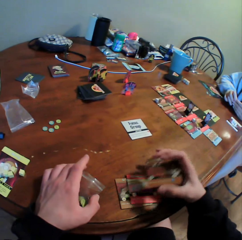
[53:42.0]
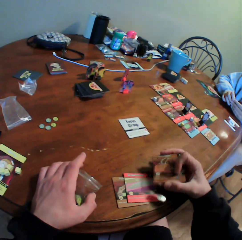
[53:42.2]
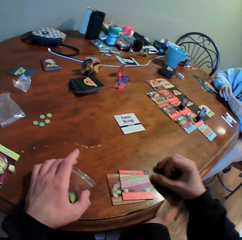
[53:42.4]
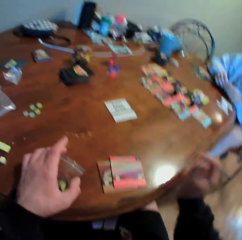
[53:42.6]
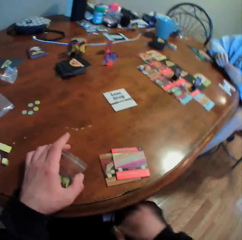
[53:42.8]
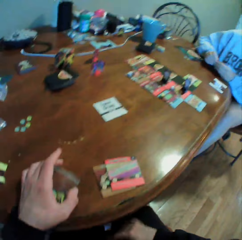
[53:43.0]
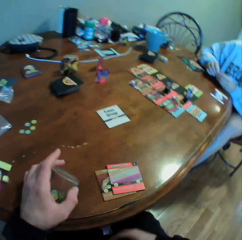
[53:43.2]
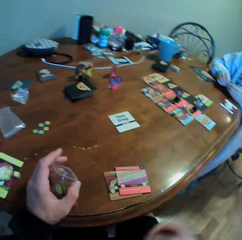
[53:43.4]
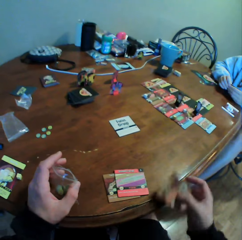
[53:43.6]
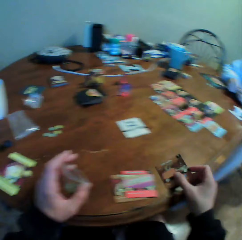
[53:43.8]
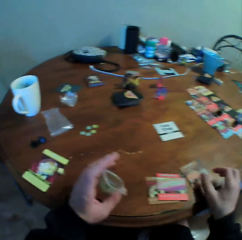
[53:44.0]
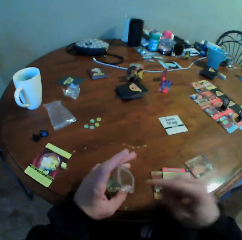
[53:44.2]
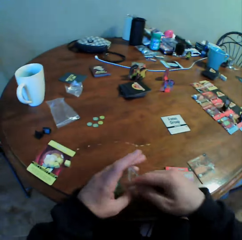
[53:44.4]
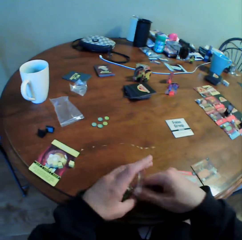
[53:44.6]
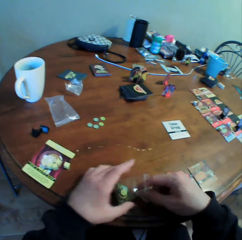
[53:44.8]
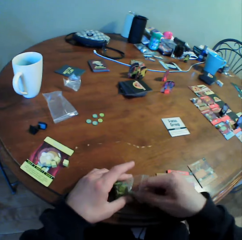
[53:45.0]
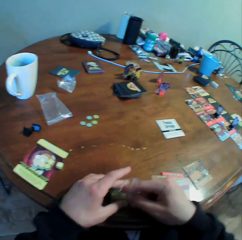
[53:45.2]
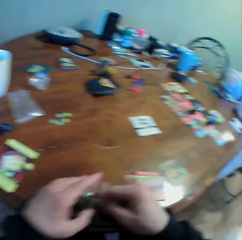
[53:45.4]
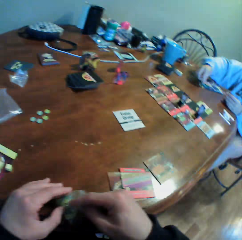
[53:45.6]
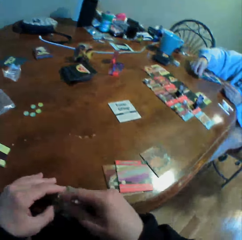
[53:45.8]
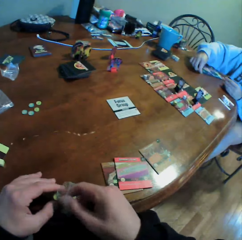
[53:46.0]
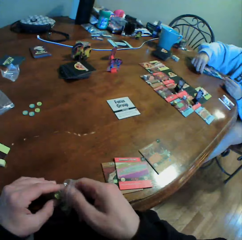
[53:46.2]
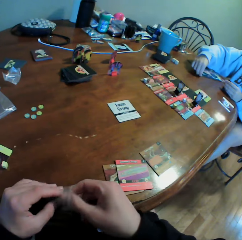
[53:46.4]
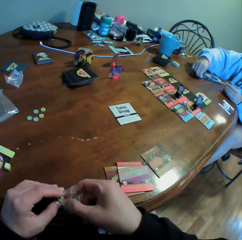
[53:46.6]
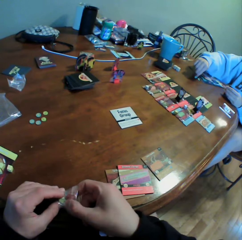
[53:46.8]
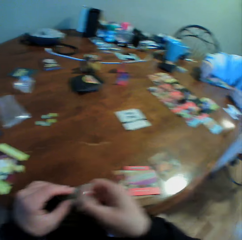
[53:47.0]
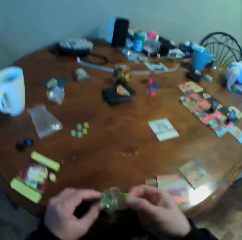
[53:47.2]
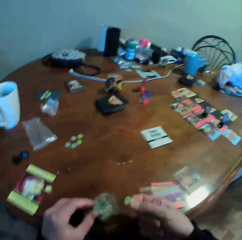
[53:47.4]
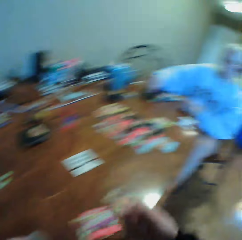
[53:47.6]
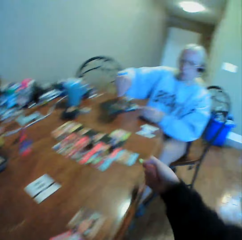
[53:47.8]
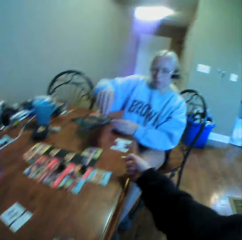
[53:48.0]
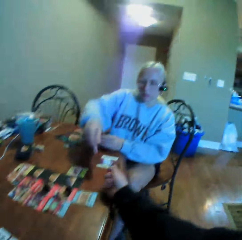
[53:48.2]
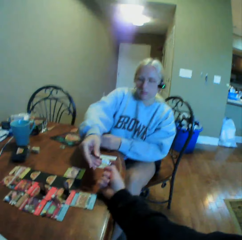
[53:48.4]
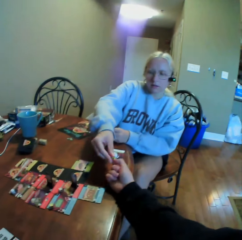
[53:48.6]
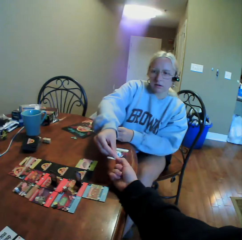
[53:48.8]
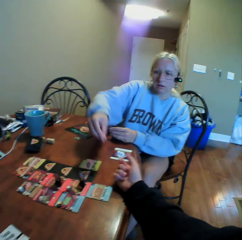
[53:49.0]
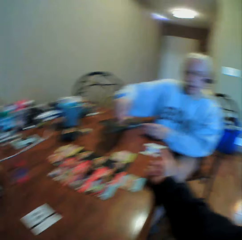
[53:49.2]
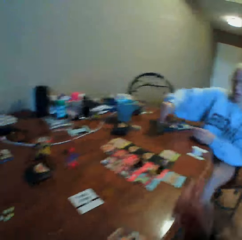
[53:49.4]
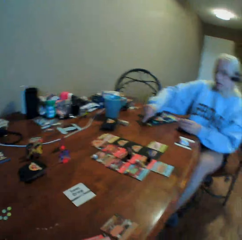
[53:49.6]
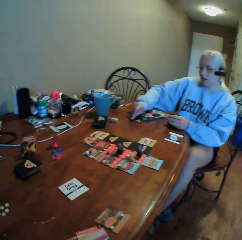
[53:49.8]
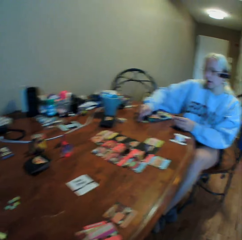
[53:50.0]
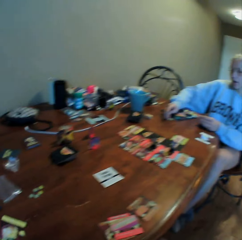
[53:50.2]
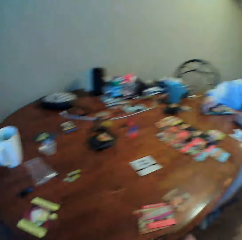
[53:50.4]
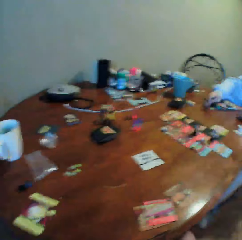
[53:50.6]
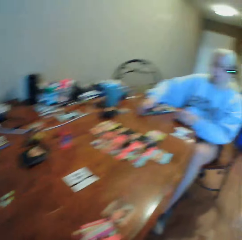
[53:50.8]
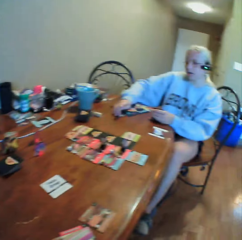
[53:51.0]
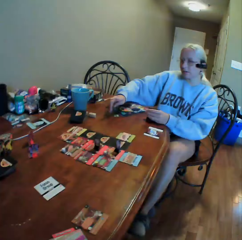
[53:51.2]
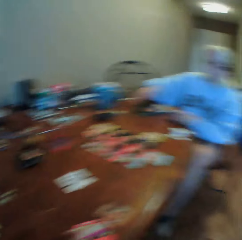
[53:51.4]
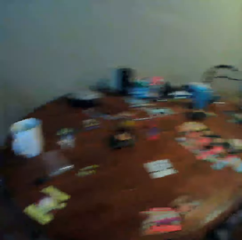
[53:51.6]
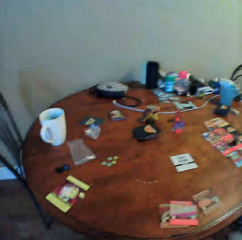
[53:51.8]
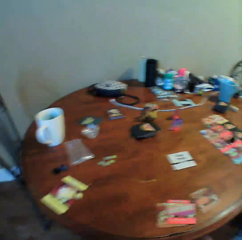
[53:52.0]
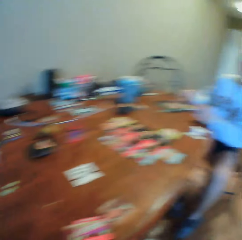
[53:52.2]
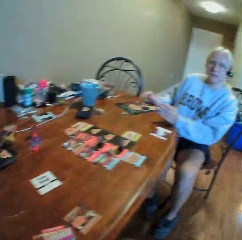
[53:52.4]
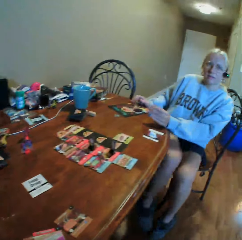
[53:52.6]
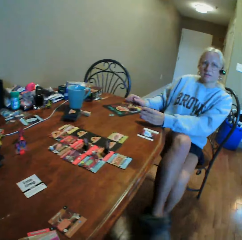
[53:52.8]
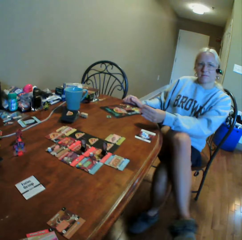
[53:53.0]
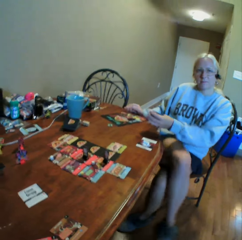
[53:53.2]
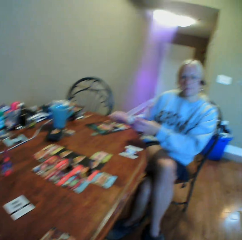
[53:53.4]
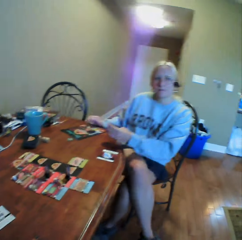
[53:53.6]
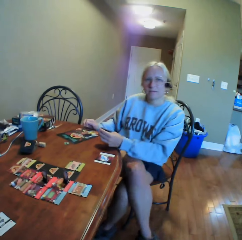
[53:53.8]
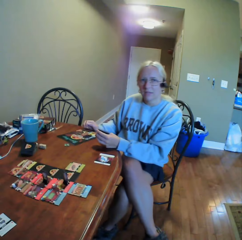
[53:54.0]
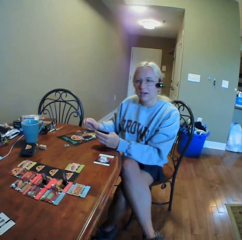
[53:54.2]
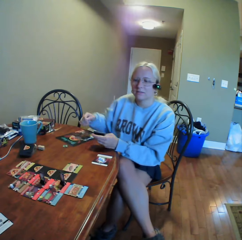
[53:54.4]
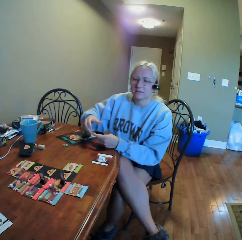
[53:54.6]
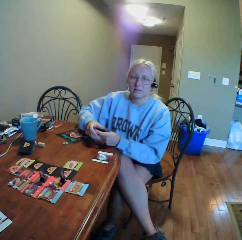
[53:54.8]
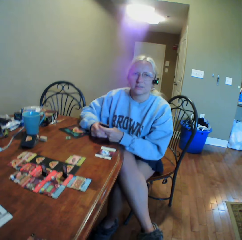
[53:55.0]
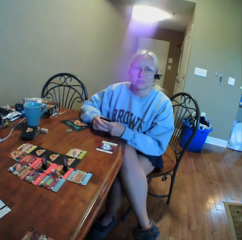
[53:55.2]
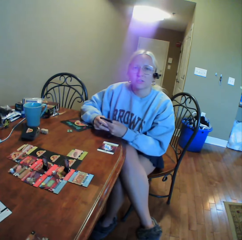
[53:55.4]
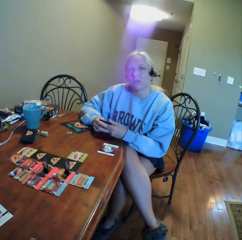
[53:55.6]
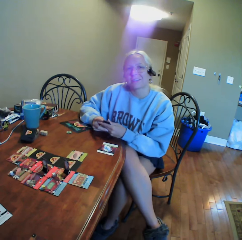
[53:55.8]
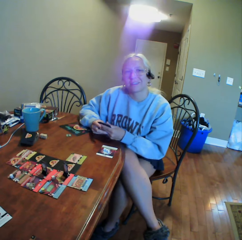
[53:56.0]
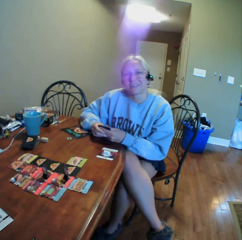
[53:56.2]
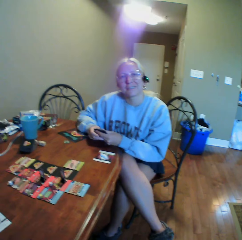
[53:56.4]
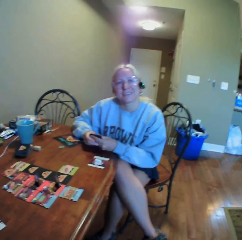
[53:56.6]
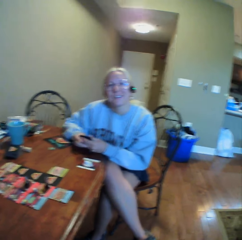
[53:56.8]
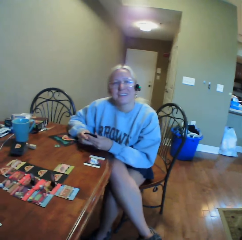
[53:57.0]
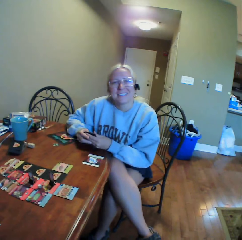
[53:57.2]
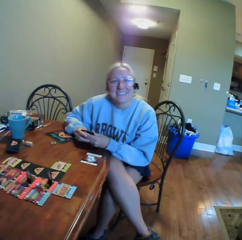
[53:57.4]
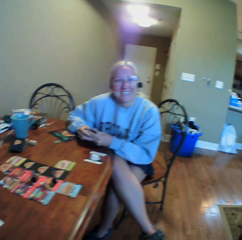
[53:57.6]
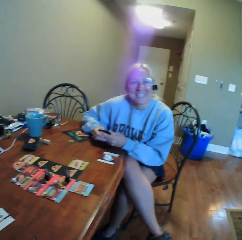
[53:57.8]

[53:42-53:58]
The camera wearer puts cards on the table. They pick a card on the lap. They drop the card down. They put the card on the table. They pick something in a zipper bag. A woman moves something on the table. The camera wearer gives something to the woman. The woman picks something from the camera wearer and puts something on the table. The camera wearer looks around. The woman looks around, crosses her legs, puts her legs together, and holds a card with both hands.

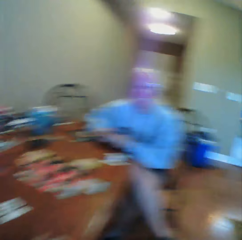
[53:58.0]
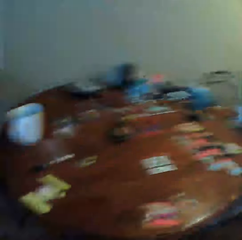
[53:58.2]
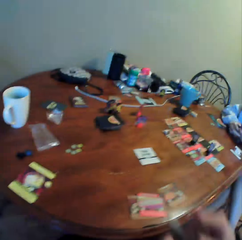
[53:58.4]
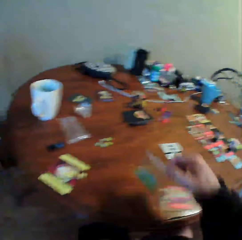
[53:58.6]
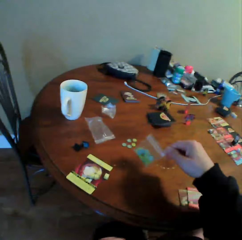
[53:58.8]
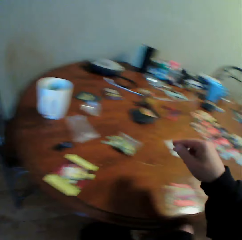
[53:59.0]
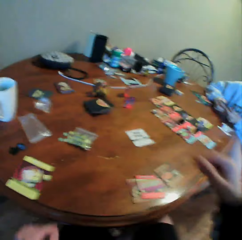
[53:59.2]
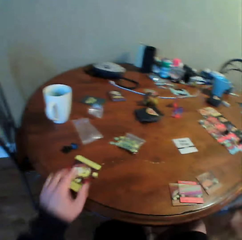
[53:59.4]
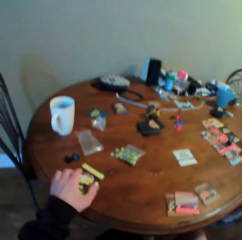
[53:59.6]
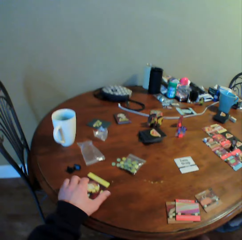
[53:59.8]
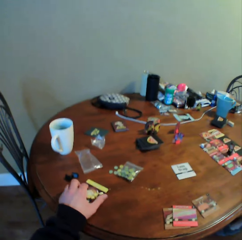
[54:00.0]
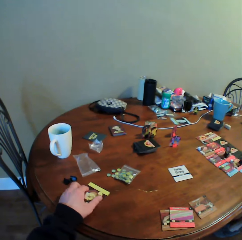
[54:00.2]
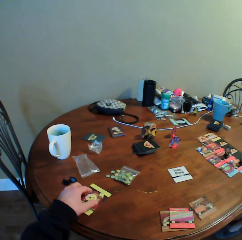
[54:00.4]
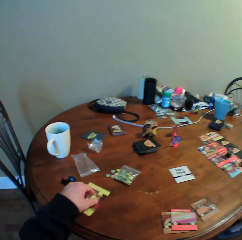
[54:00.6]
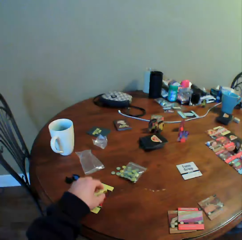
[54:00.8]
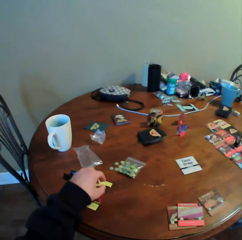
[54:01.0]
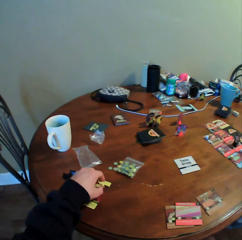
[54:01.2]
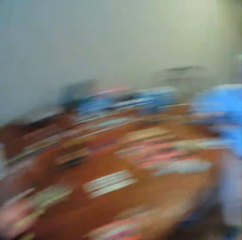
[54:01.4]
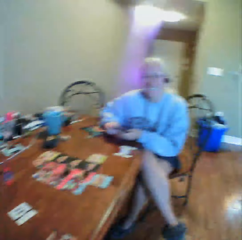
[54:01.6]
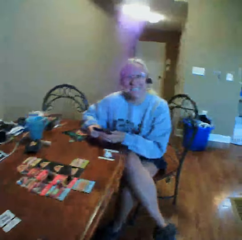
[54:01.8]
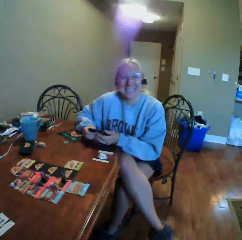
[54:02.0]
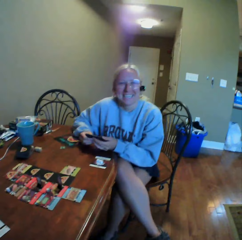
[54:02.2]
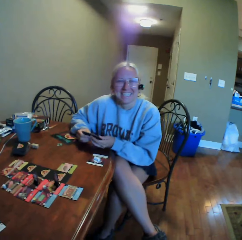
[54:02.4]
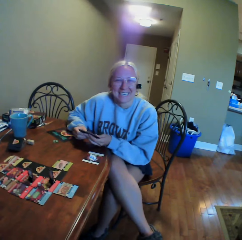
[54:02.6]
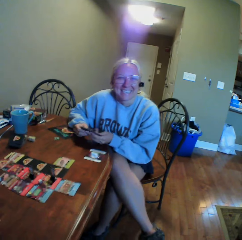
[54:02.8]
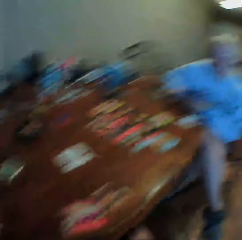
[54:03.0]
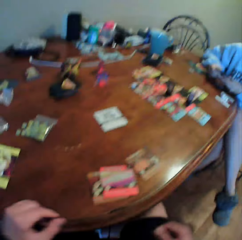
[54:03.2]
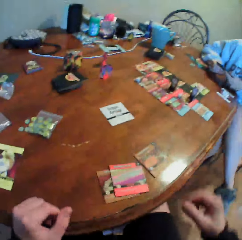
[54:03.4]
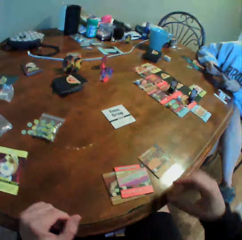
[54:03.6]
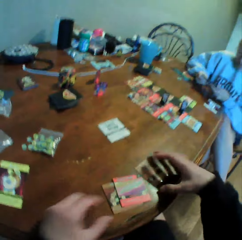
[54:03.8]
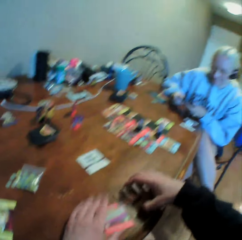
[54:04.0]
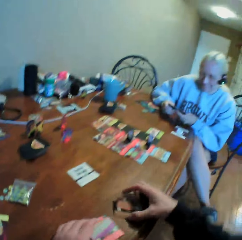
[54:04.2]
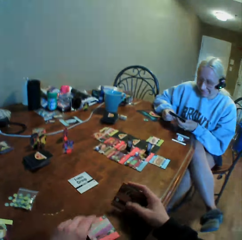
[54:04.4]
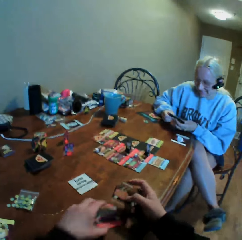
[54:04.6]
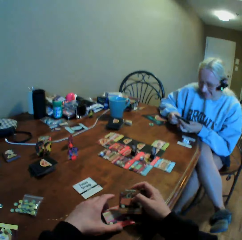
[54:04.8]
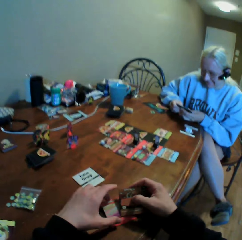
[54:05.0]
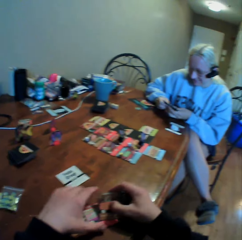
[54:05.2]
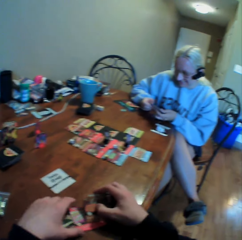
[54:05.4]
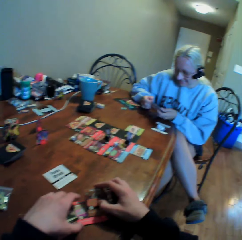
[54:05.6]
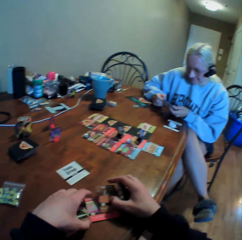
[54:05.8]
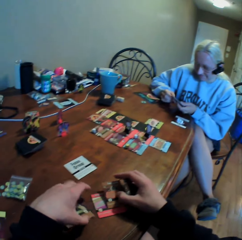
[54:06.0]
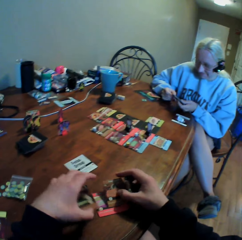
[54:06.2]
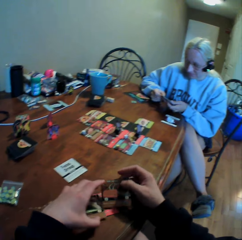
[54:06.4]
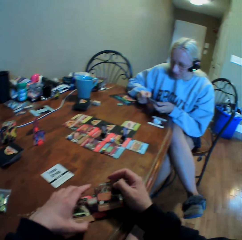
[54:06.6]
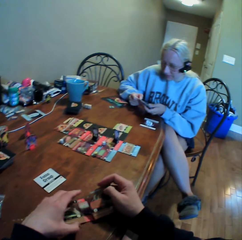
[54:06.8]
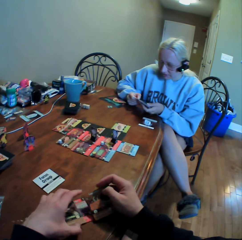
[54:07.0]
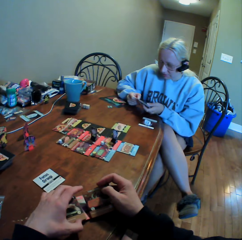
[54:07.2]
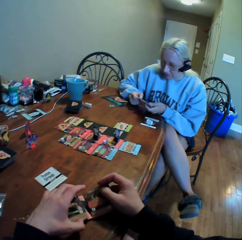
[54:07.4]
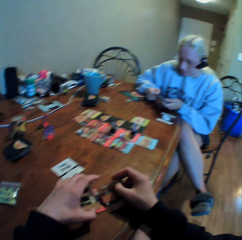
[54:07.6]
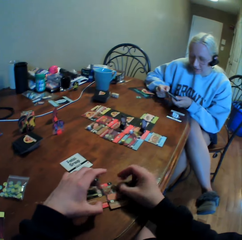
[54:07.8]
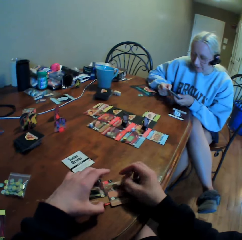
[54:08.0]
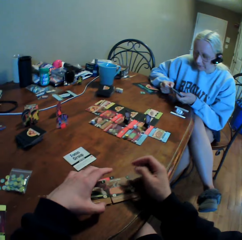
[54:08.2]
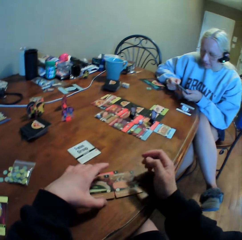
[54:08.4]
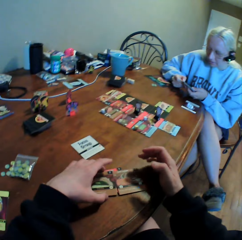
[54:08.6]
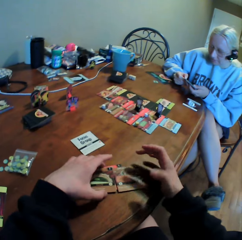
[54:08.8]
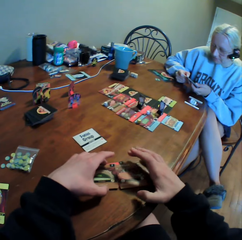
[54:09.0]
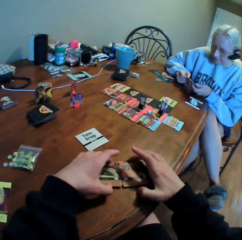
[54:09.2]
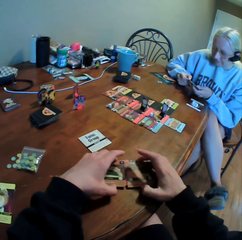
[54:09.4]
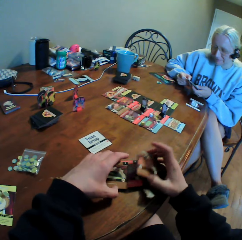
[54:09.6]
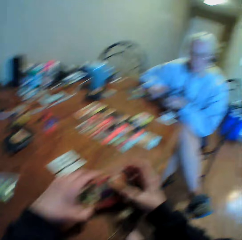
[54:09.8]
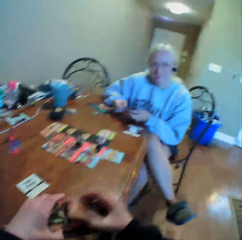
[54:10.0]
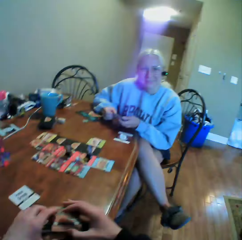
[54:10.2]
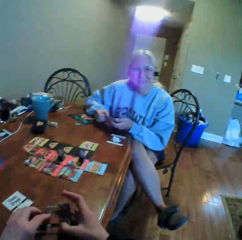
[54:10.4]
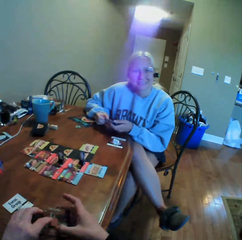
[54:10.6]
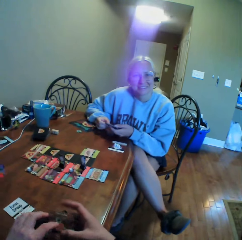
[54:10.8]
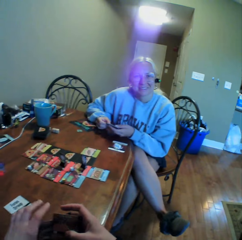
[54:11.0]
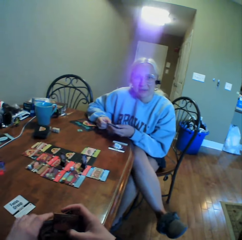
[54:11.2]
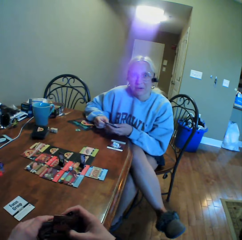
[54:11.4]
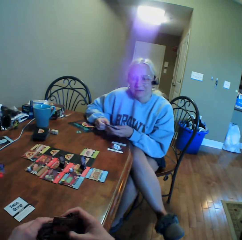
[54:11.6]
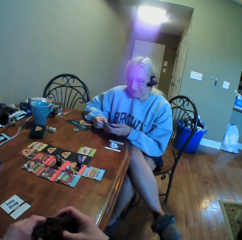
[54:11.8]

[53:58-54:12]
A woman laughs with the camera wearer. The camera wearer puts a zipper bag on the table. They pick something on the table. They move cards on the table. They look around. The woman laughs with the camera wearer. The camera wearer moves the cards on the table. They pick the cards from the table. They place the cards on the table. The woman moves a leg. The camera wearer picks up the cards from the table.
